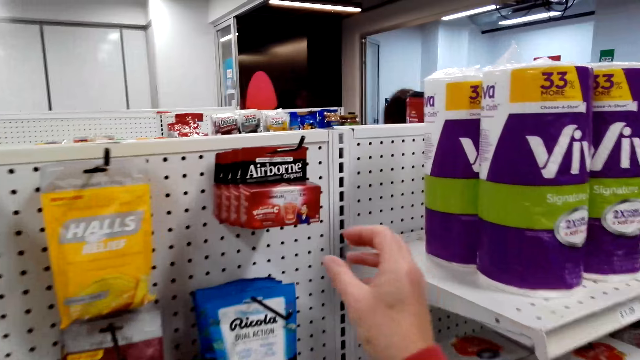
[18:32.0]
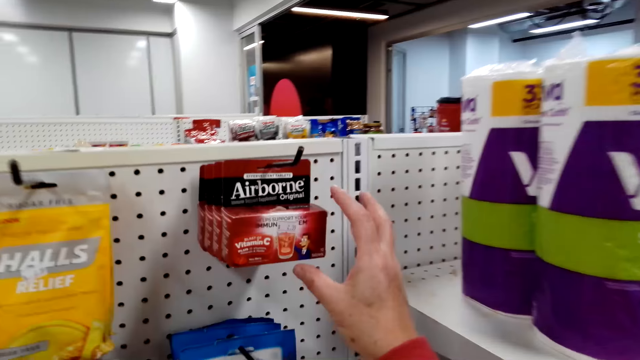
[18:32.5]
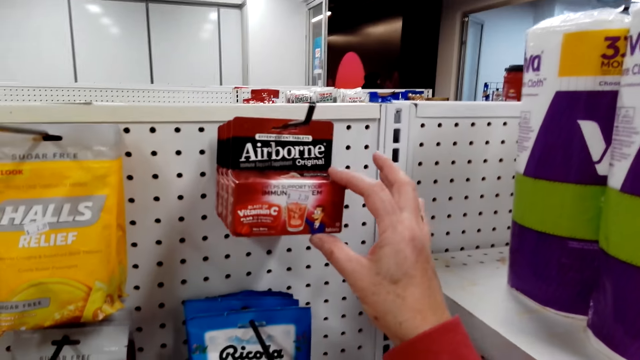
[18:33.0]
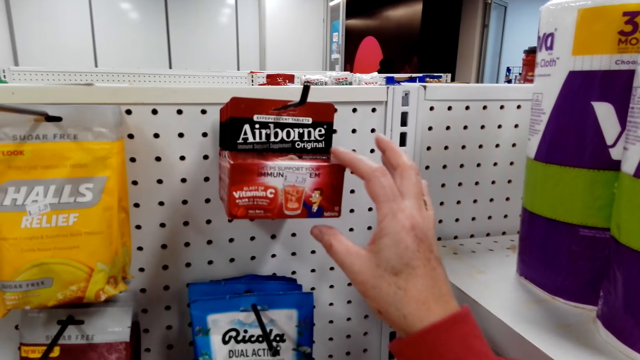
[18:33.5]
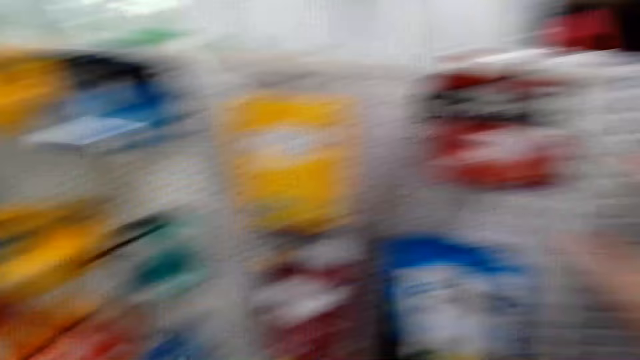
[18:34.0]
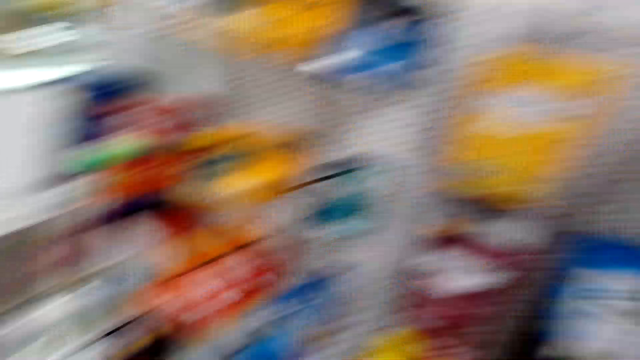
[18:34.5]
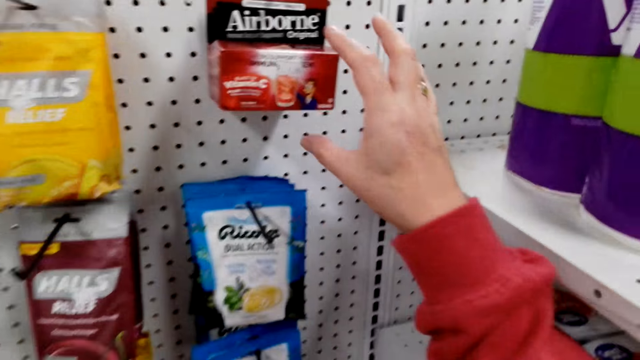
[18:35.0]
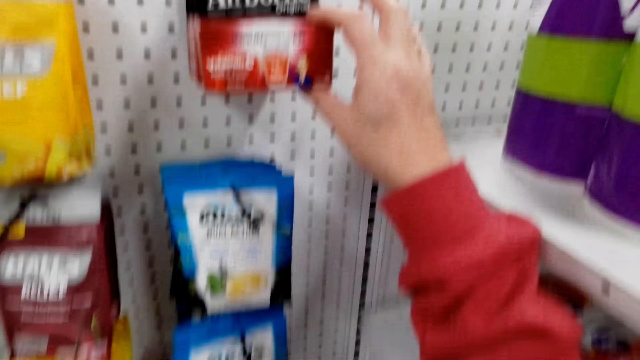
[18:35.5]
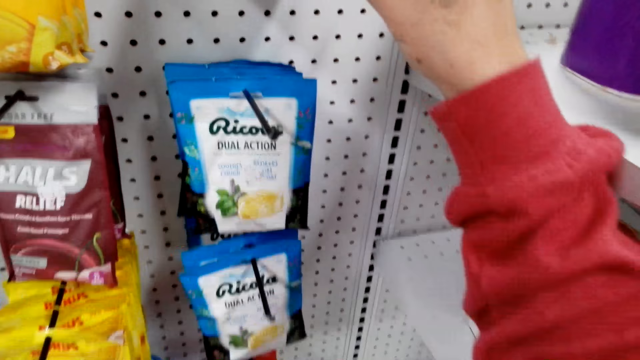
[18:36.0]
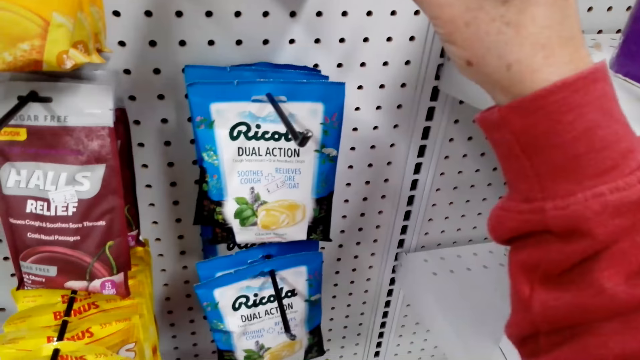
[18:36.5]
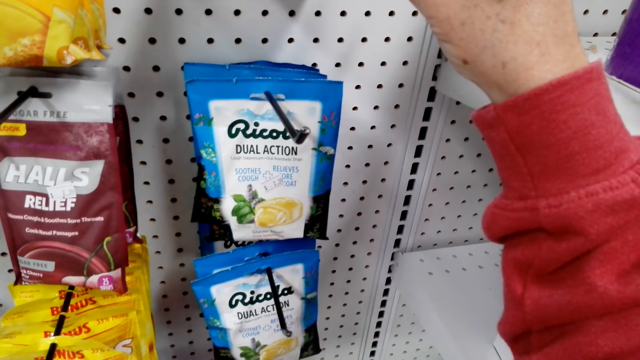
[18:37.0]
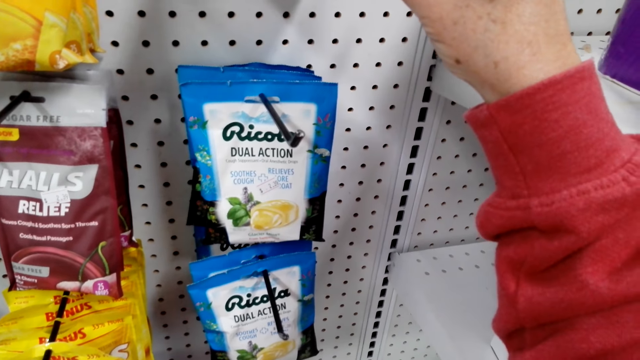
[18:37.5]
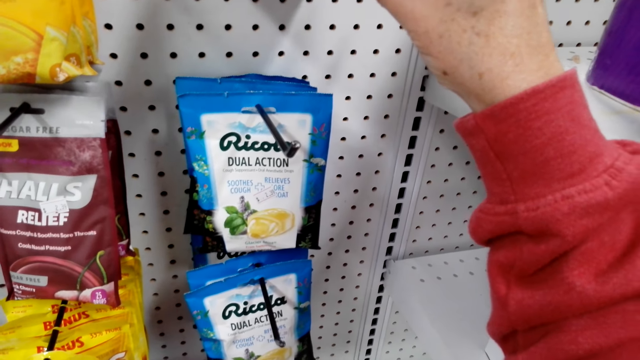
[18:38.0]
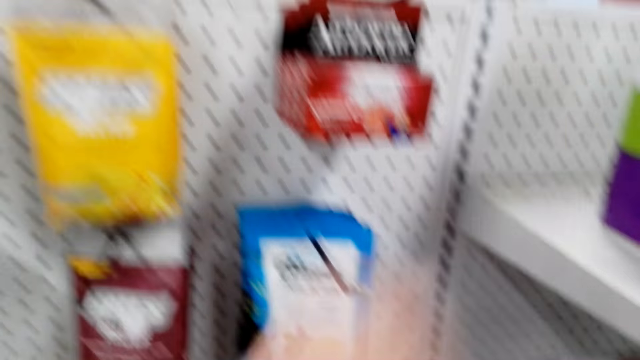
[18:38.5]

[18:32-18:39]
The camera wearer holds a box of airborne. They move their hand from the box. They look around. They hold the box of airborne again.

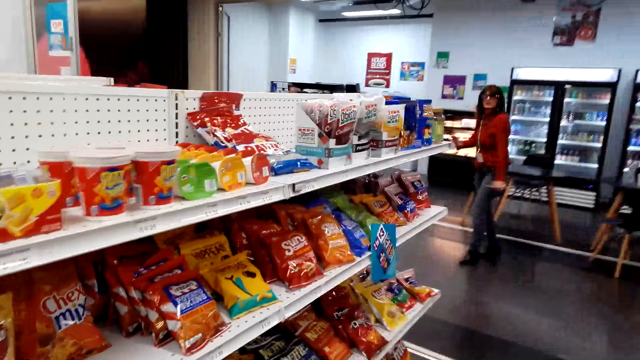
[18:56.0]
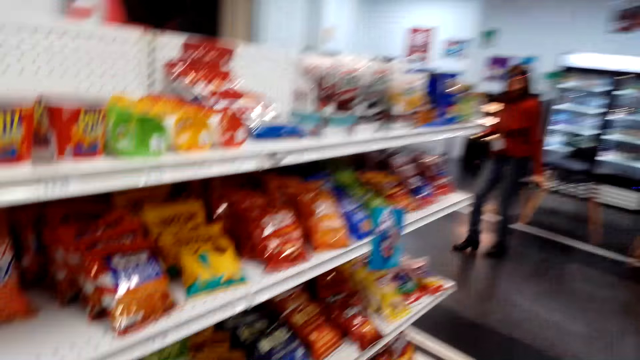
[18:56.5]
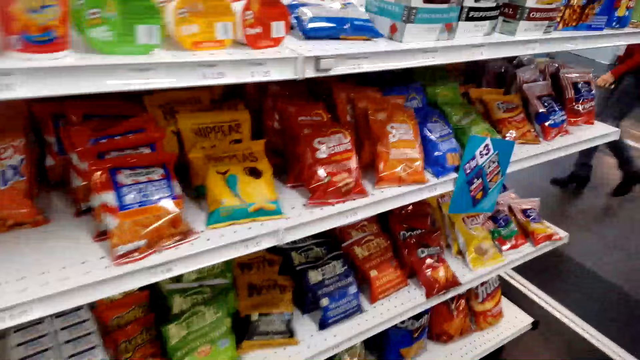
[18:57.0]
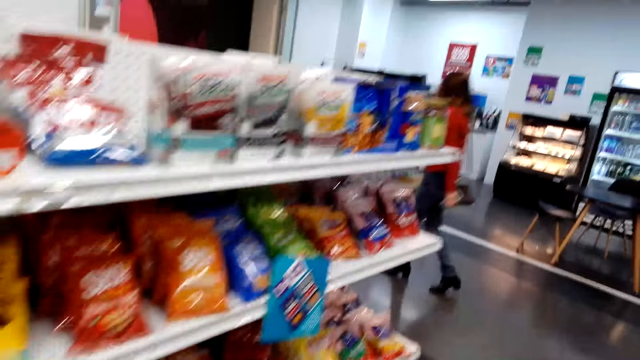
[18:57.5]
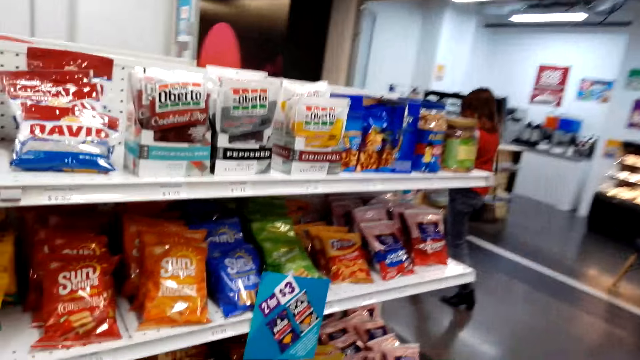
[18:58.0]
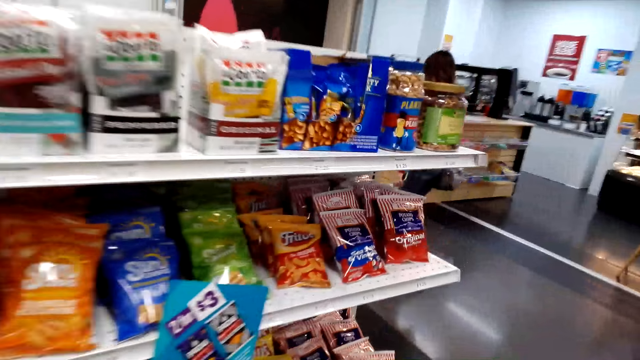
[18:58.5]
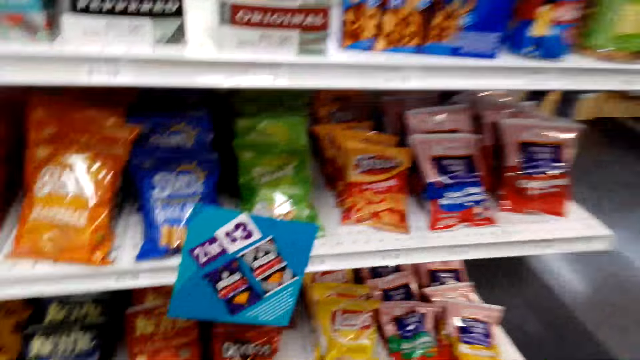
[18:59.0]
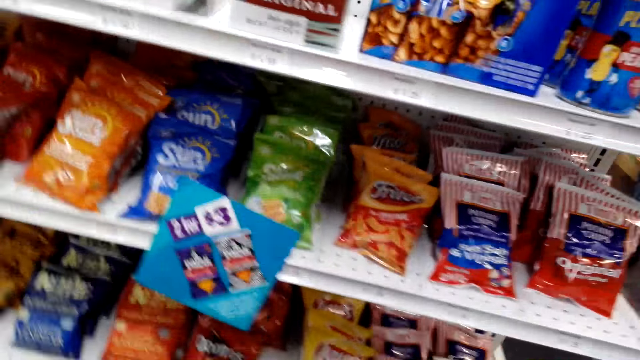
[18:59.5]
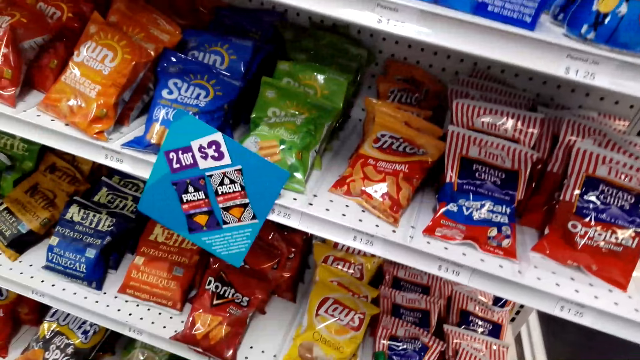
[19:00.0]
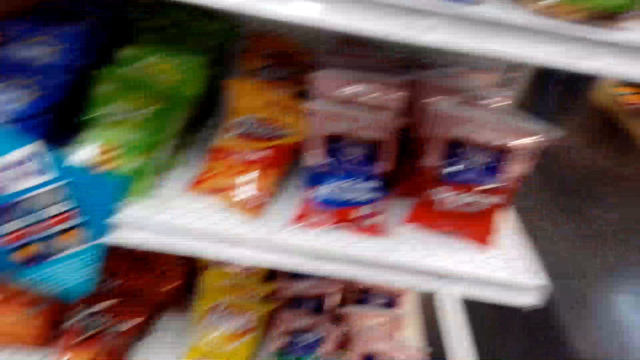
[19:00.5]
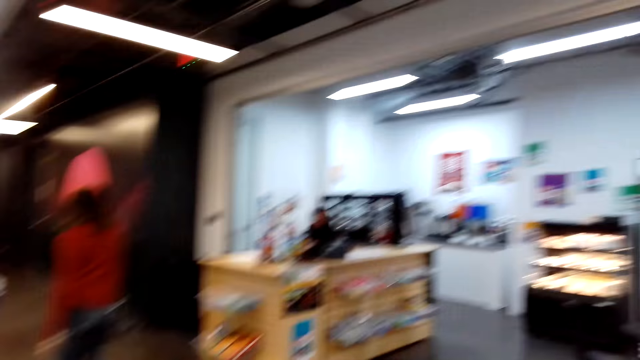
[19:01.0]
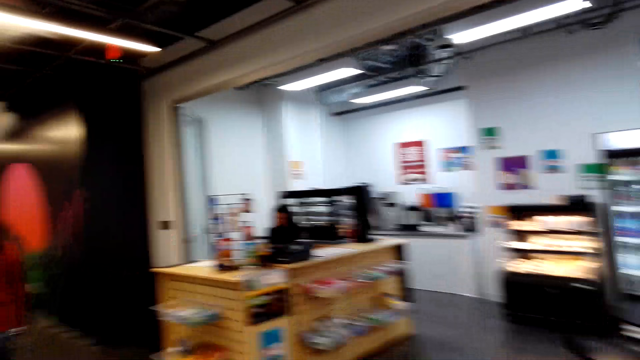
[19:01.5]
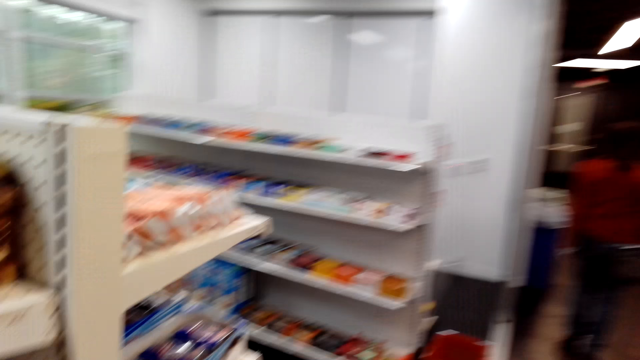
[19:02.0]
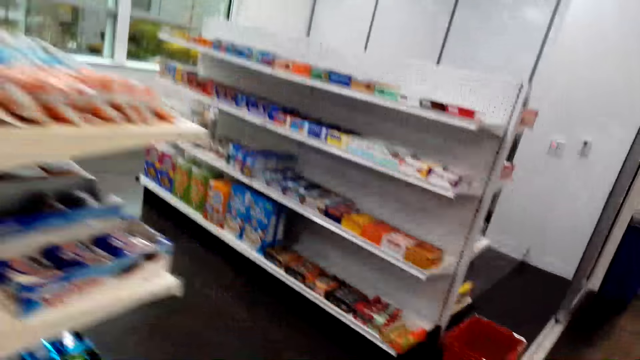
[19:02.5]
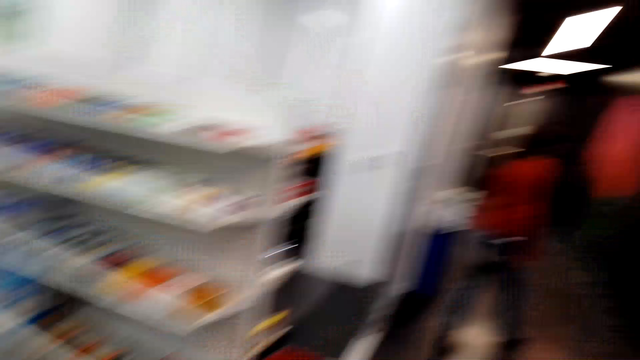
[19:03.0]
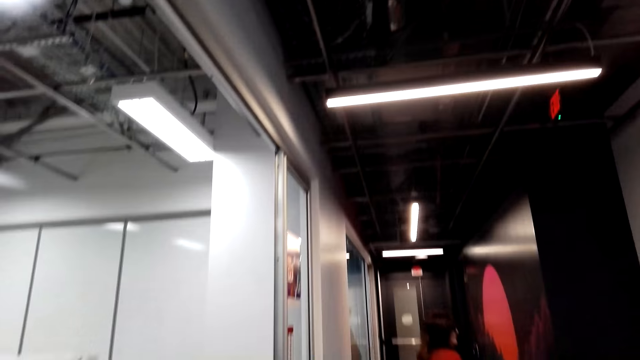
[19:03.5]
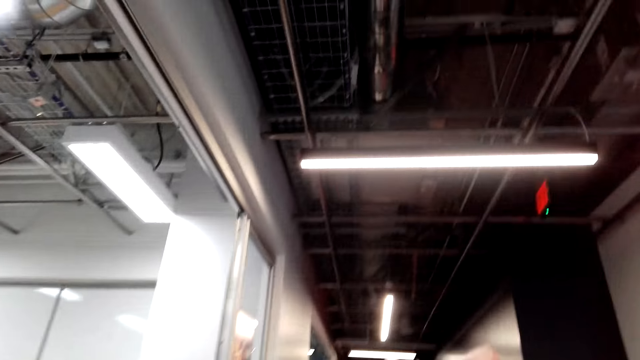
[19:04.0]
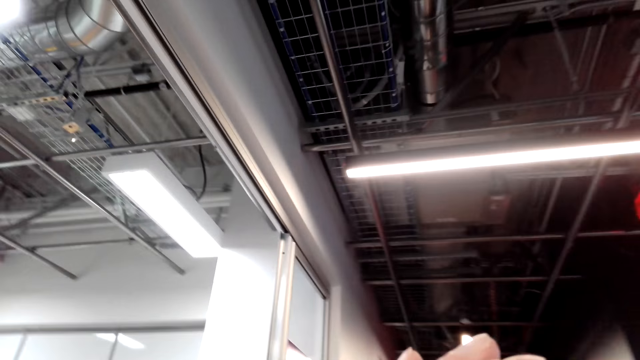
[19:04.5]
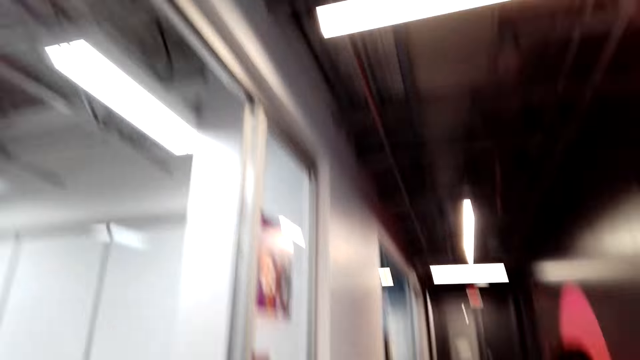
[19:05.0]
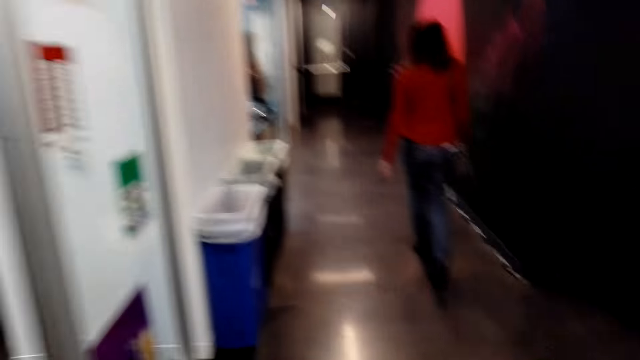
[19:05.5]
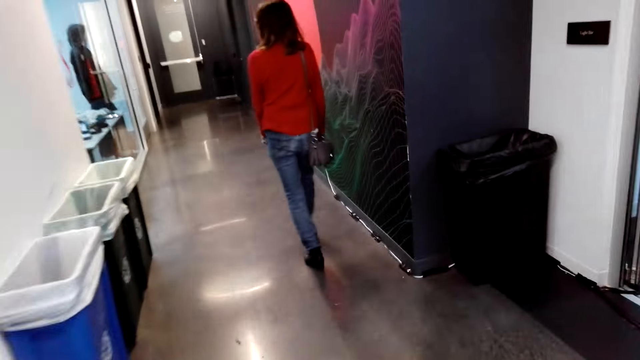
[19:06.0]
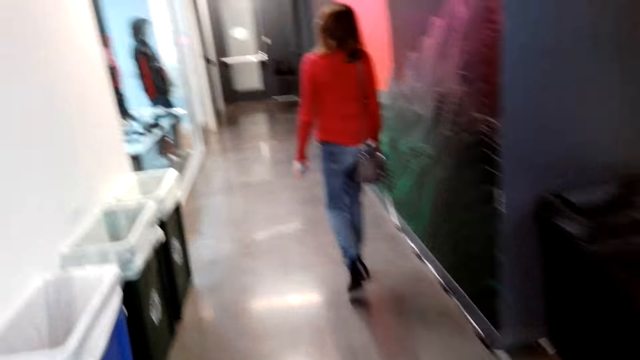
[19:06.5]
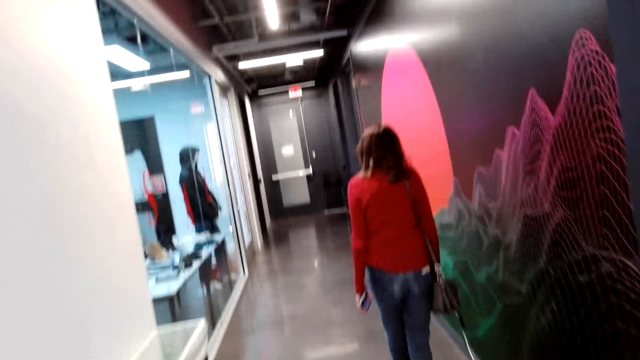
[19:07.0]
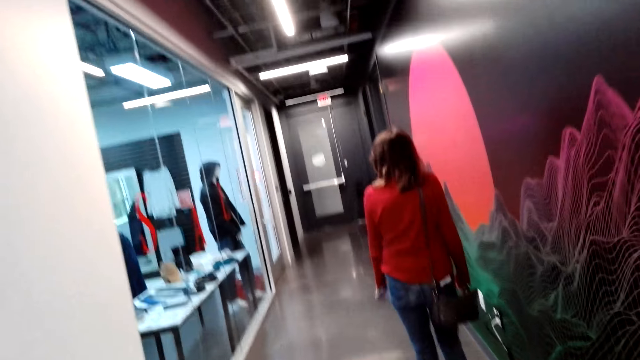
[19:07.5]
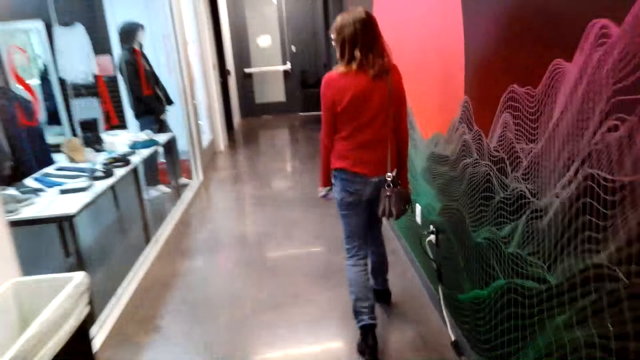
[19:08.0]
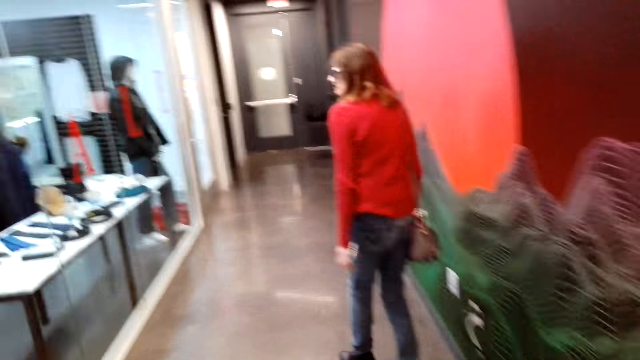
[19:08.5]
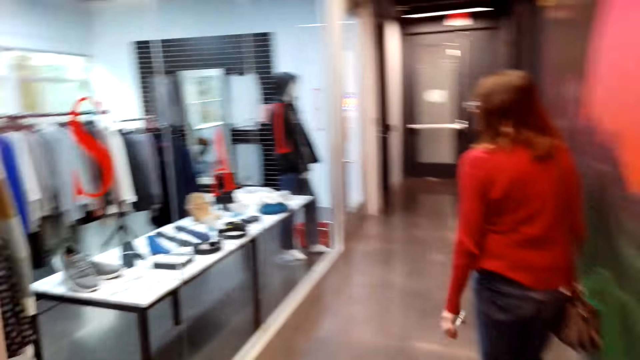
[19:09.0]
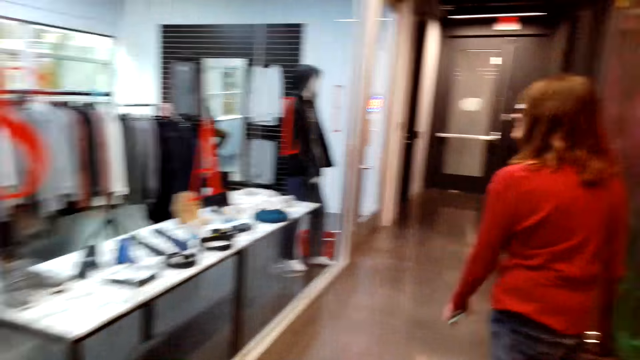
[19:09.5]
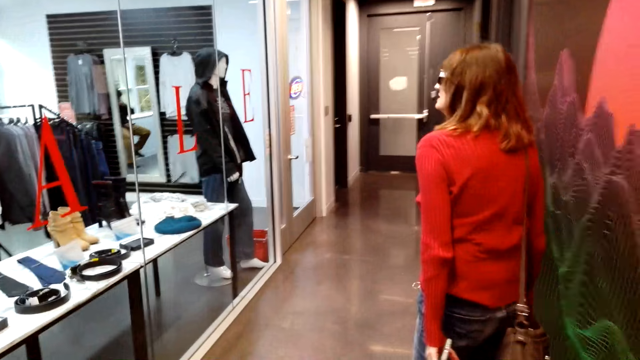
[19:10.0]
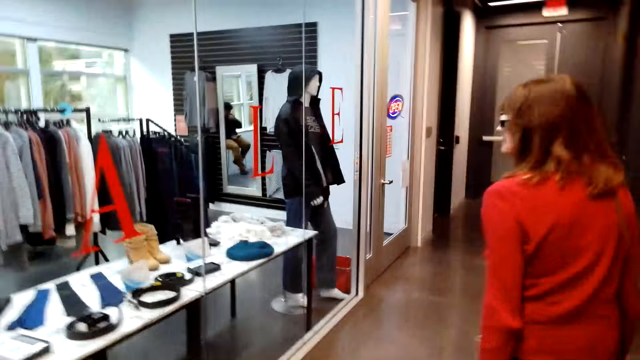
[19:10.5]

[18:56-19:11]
A lady interacts with the camera wearer. The camera wearer walks around the supermarket. The lady moves around. The camera wearer walks around the supermarket. Another lady sits at the cashier. The first lady walks around the supermarket repeatedly.
